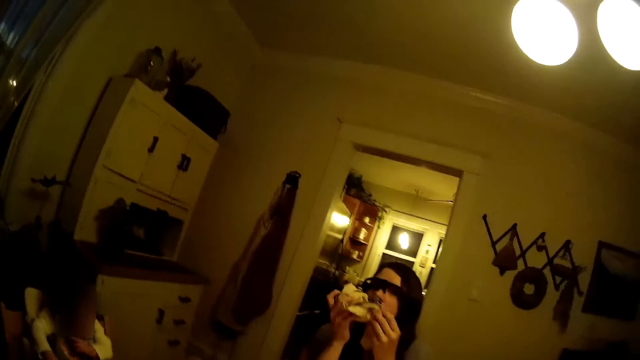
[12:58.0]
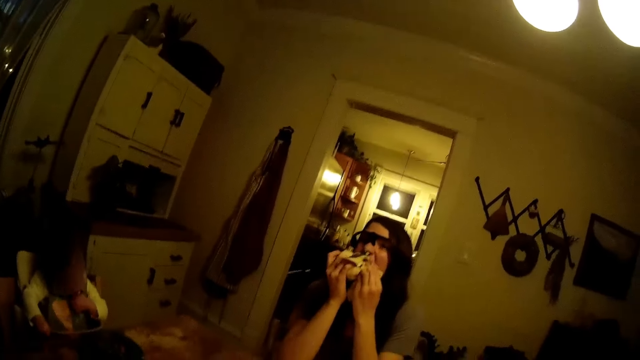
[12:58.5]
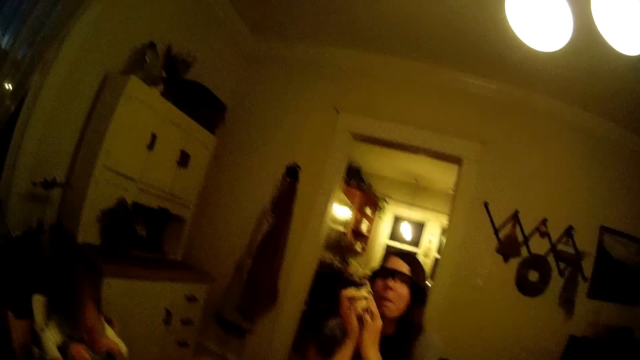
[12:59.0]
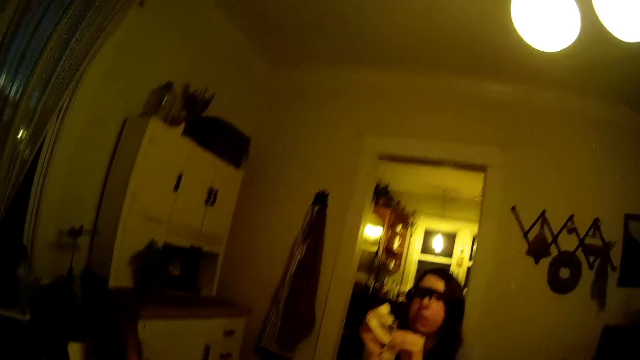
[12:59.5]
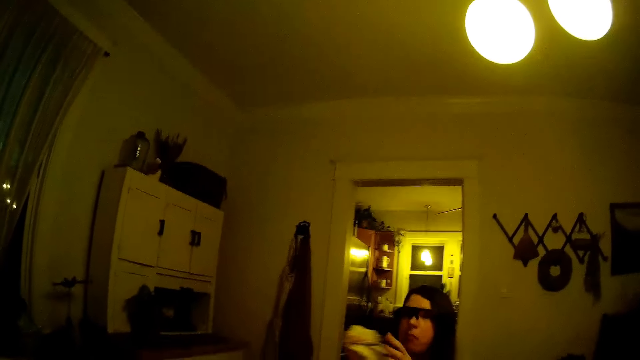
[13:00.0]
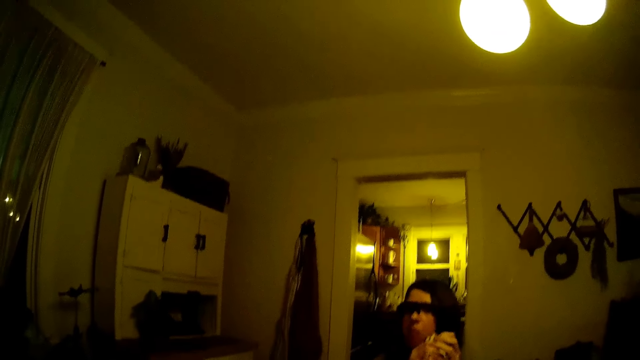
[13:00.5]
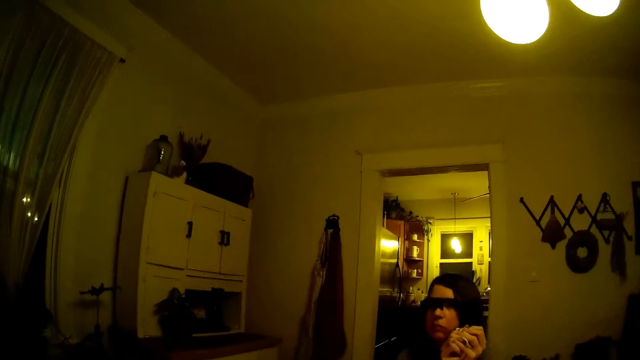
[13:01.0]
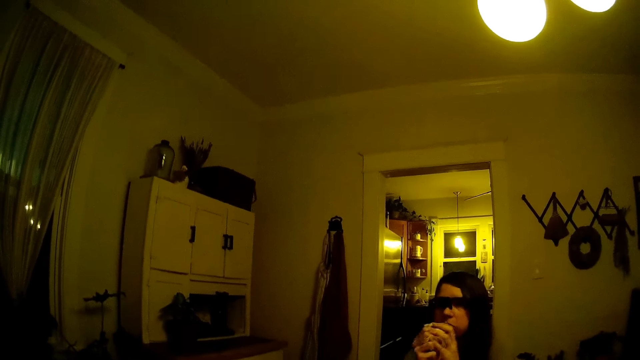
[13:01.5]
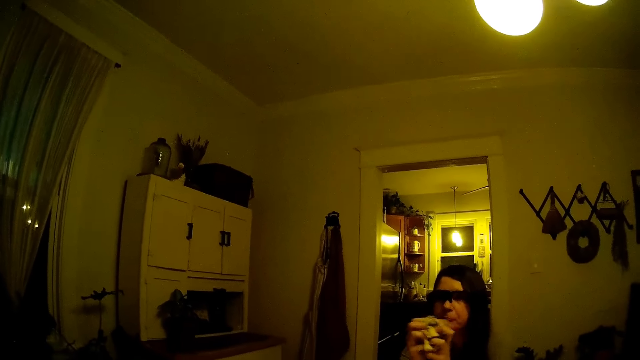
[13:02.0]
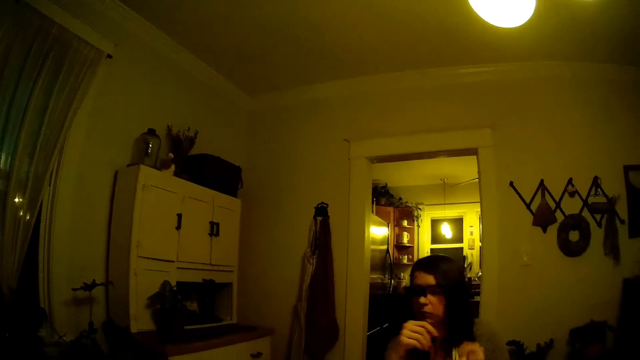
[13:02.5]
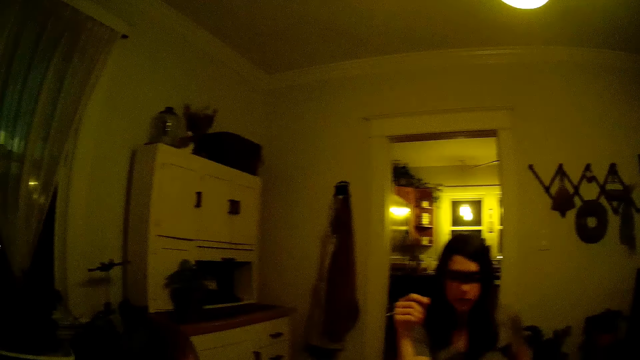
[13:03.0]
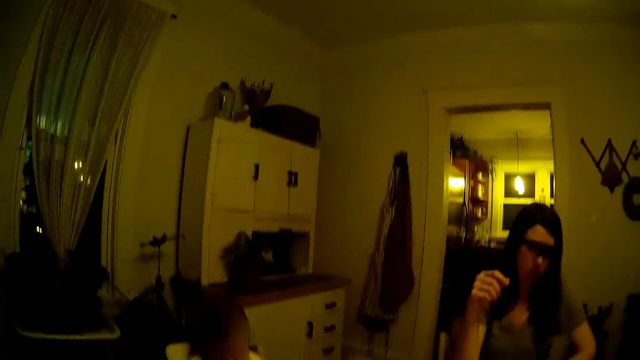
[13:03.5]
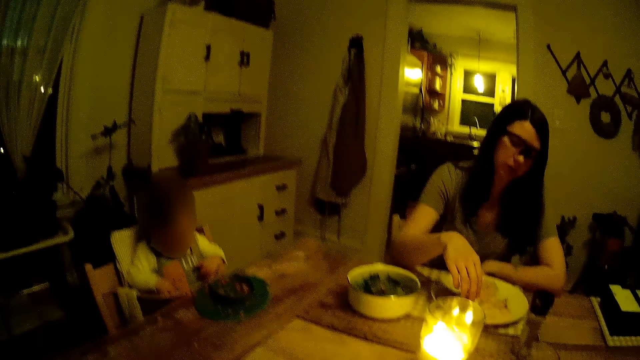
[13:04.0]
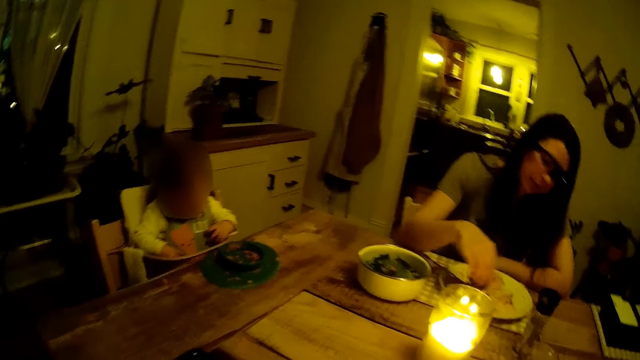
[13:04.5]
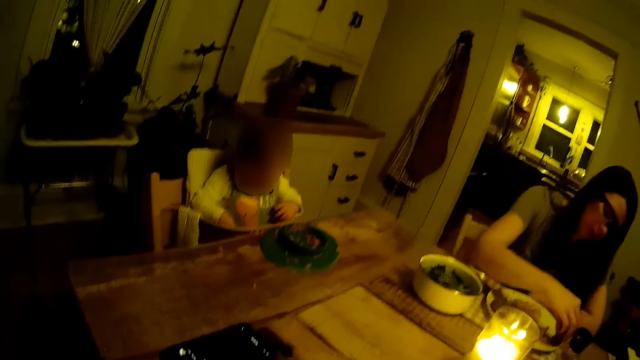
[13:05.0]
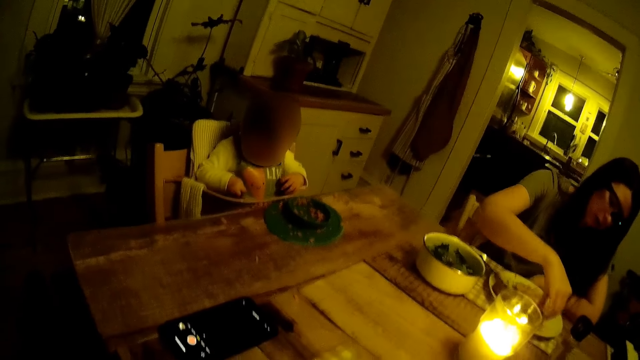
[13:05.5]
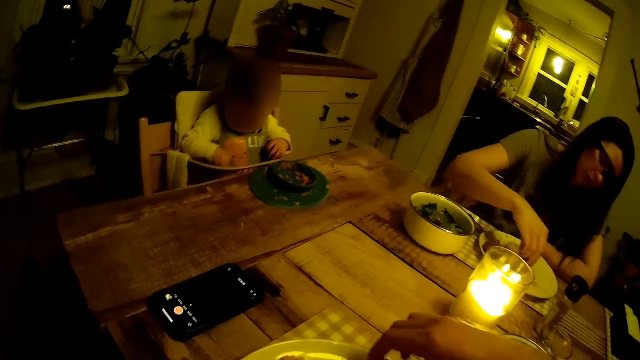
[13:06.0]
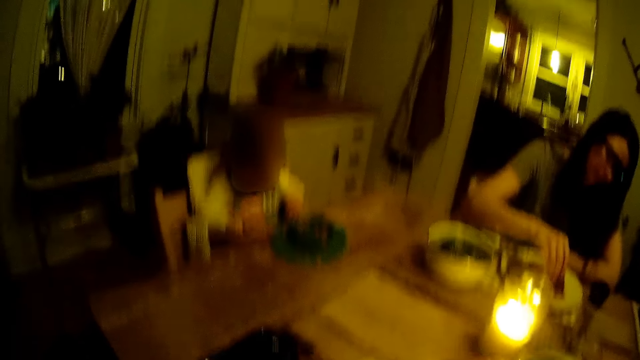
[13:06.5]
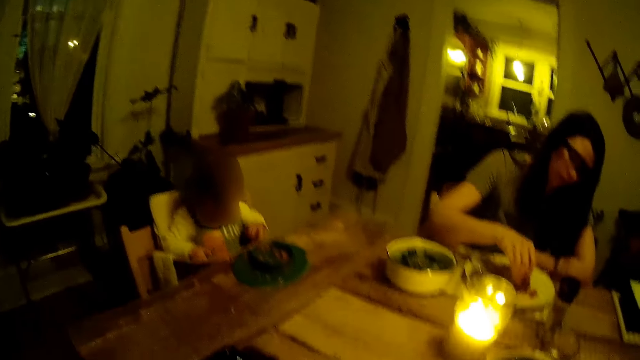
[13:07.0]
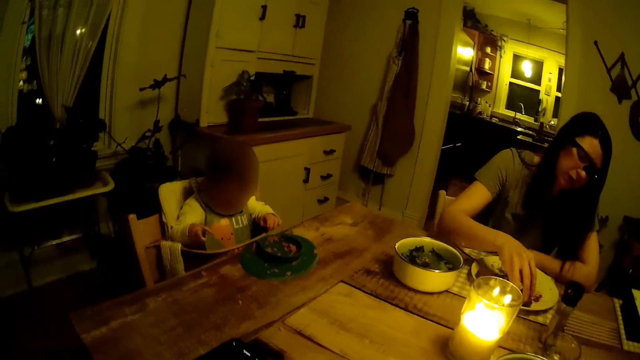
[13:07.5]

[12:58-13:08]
The woman wipes her hands with the towel. She drops the towel on her lap. She eats pie from the plate on the table with her hands. She removes something from the plate.

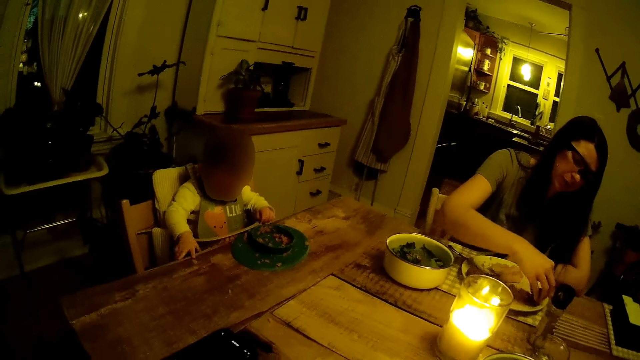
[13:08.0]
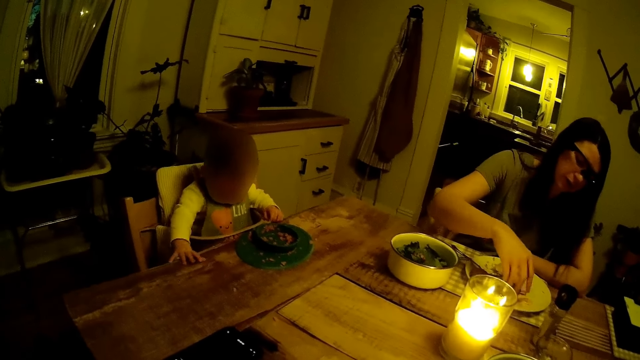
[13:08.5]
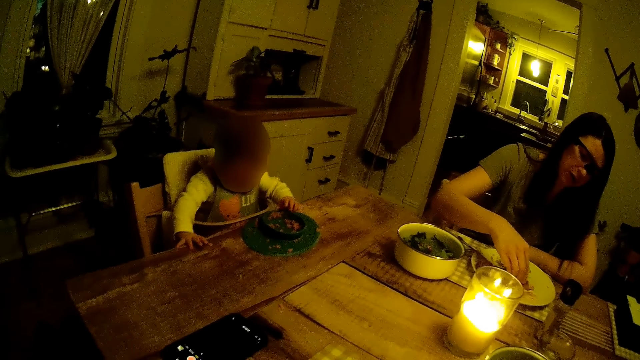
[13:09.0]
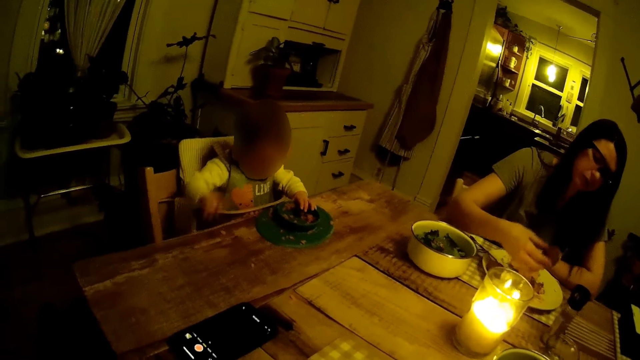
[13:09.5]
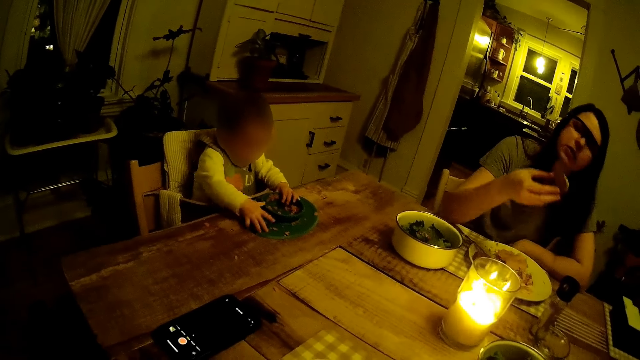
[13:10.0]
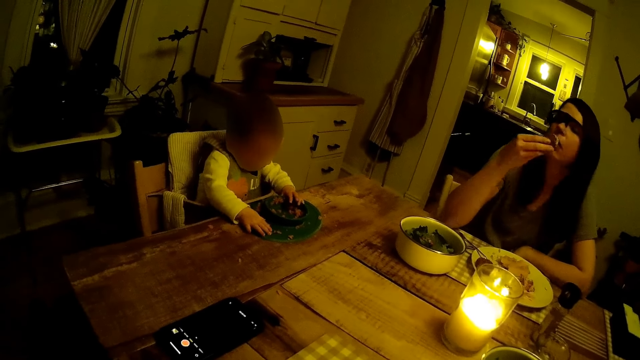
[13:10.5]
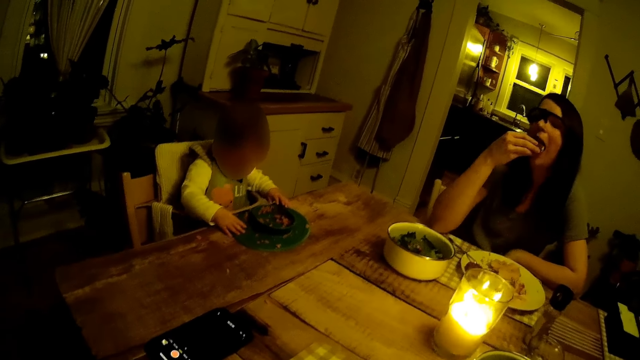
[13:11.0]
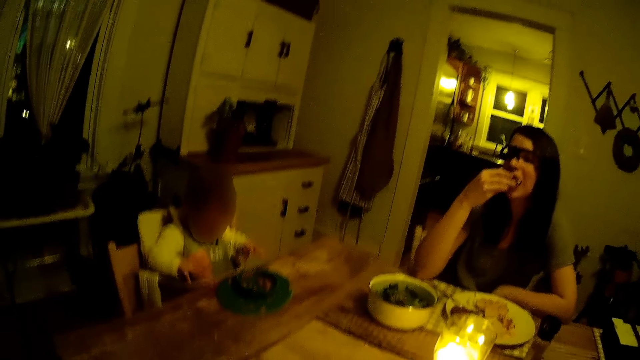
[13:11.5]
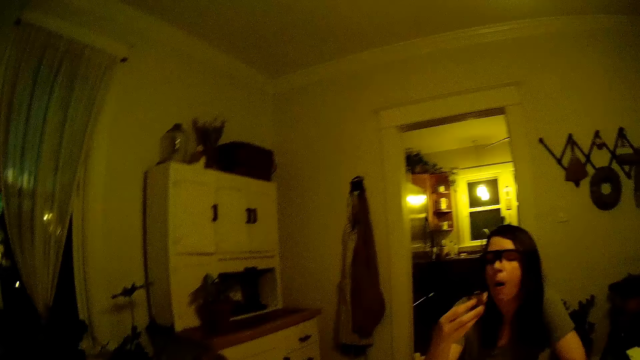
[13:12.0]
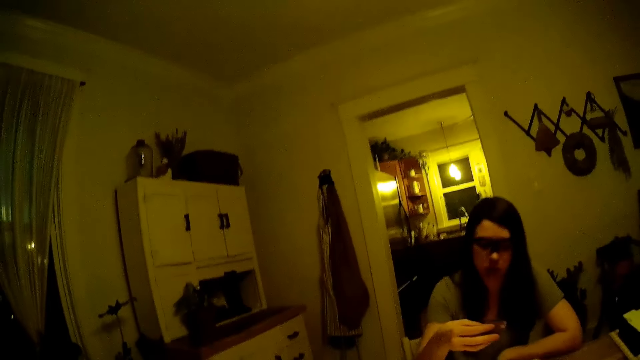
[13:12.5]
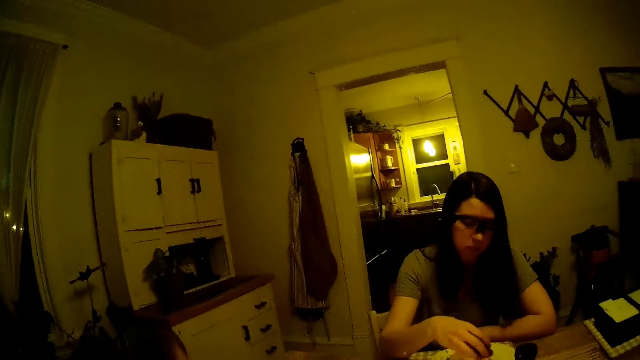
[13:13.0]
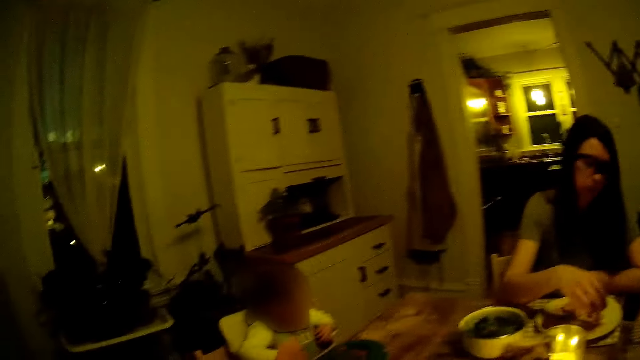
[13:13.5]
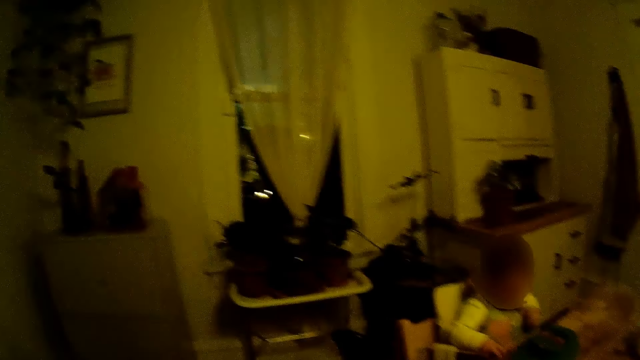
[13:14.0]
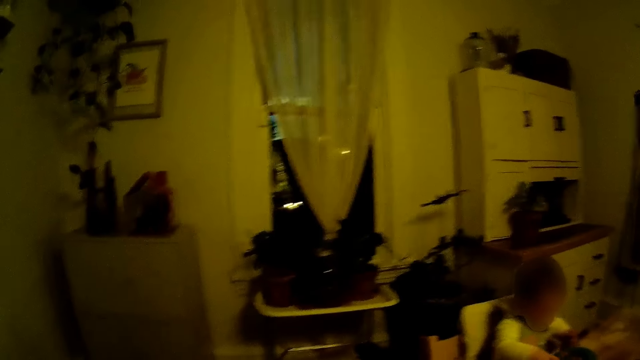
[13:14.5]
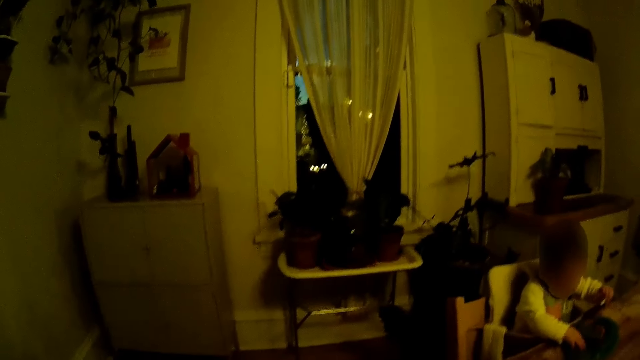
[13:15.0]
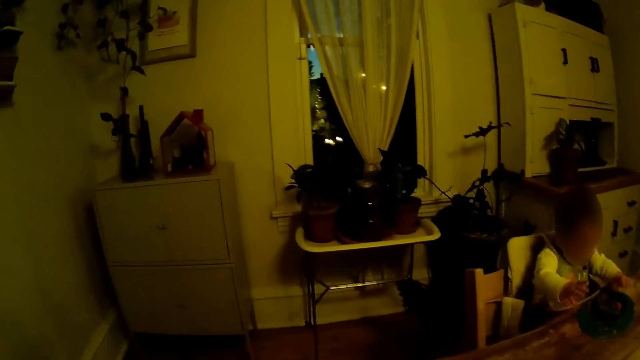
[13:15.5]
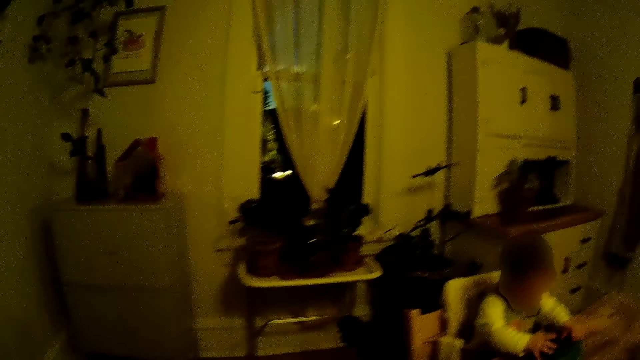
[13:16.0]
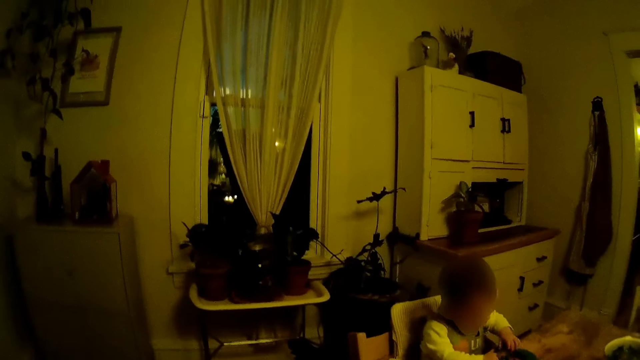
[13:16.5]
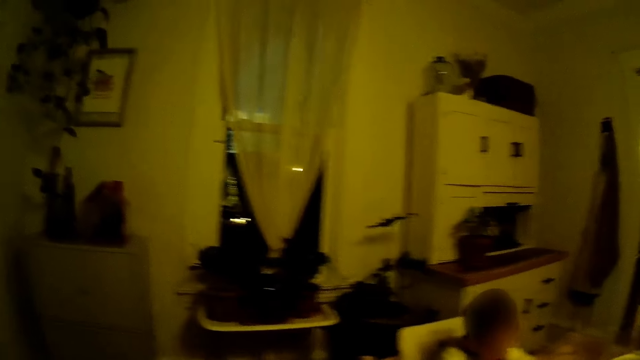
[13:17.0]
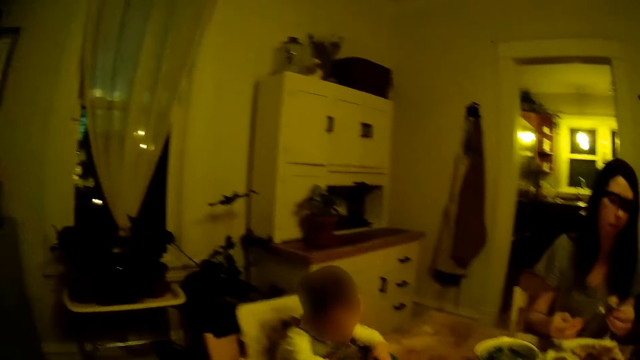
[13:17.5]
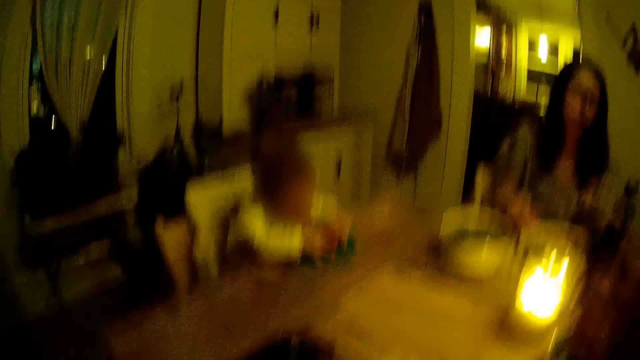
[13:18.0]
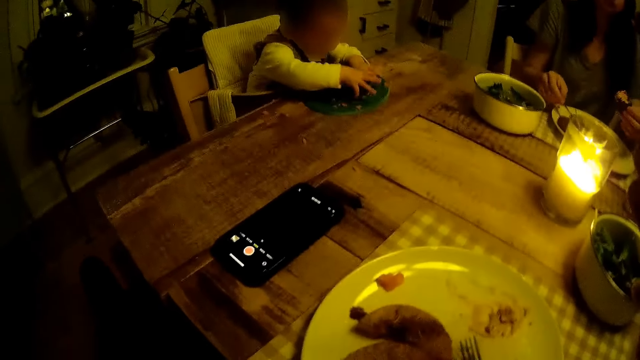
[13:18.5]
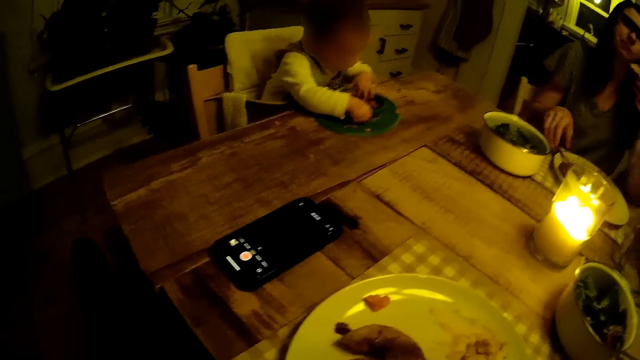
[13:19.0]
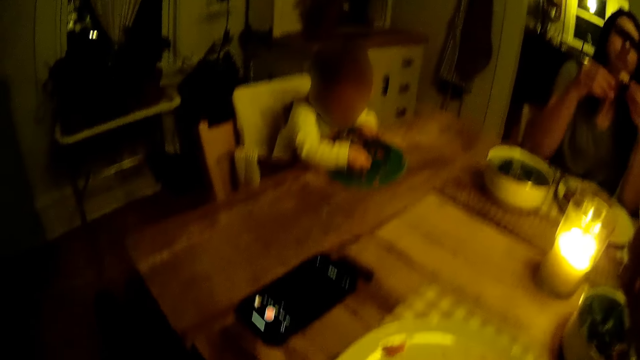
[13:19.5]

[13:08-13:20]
The baby plays with the plate of porridge on the table with his hands. A woman eats something. The camera wearer talks to the woman.
